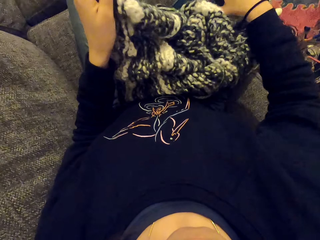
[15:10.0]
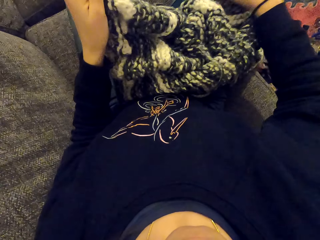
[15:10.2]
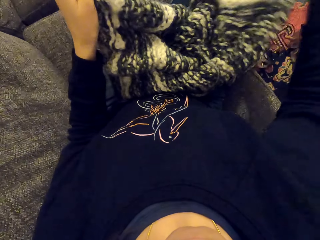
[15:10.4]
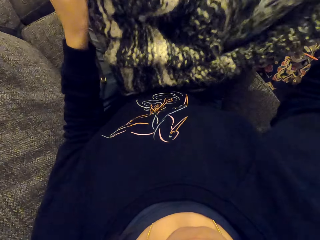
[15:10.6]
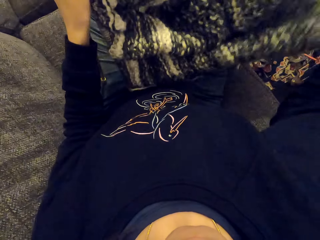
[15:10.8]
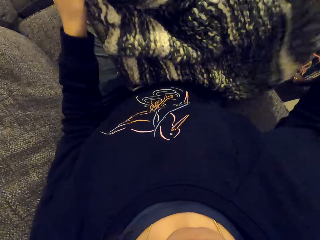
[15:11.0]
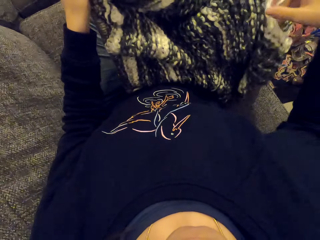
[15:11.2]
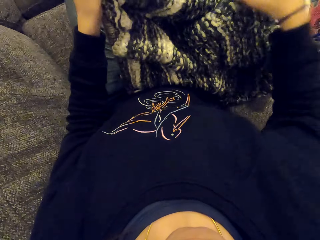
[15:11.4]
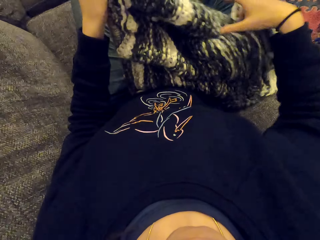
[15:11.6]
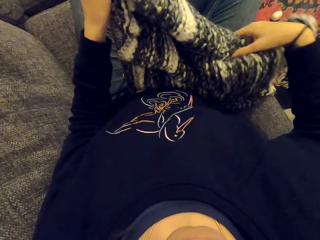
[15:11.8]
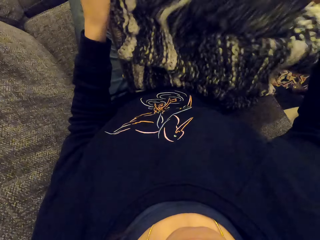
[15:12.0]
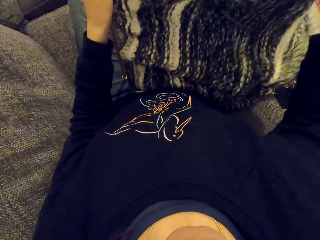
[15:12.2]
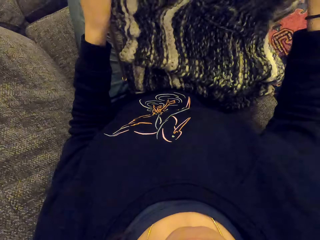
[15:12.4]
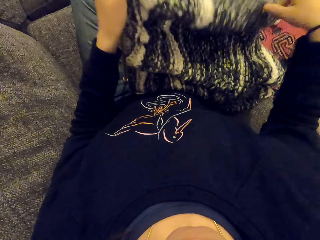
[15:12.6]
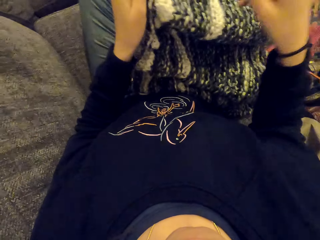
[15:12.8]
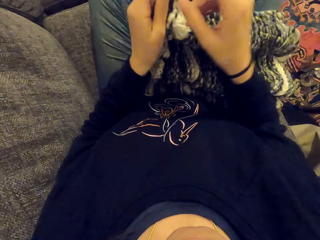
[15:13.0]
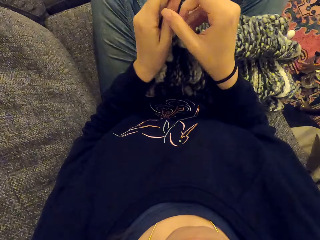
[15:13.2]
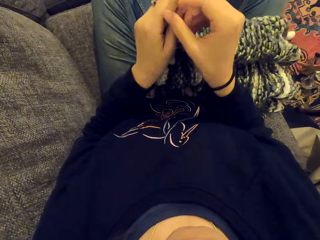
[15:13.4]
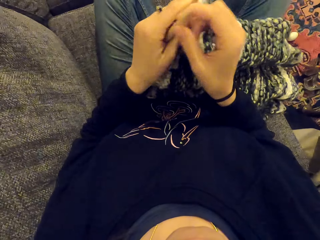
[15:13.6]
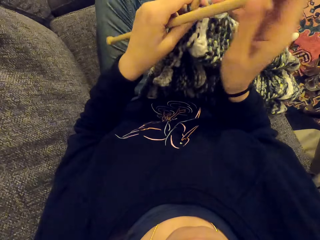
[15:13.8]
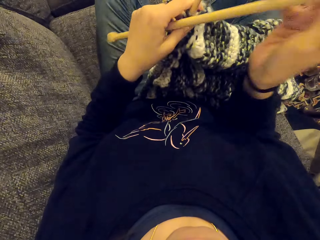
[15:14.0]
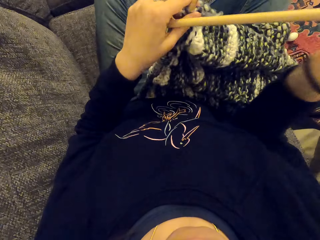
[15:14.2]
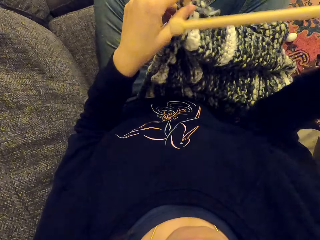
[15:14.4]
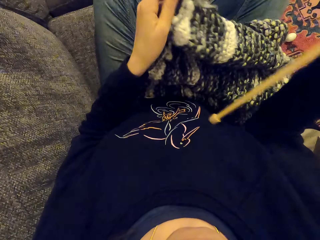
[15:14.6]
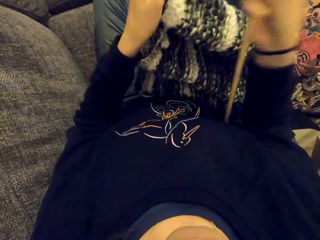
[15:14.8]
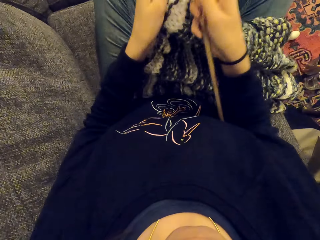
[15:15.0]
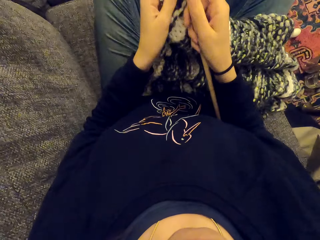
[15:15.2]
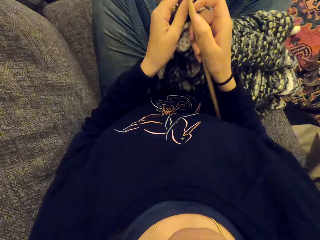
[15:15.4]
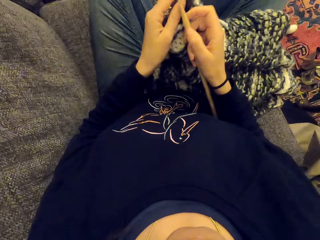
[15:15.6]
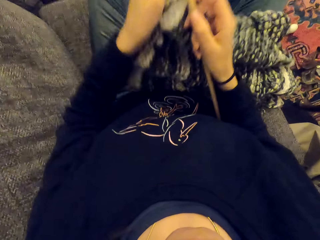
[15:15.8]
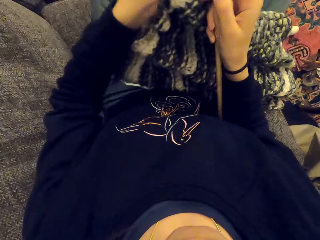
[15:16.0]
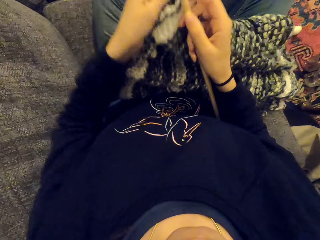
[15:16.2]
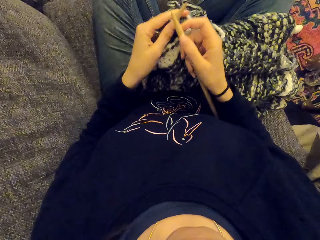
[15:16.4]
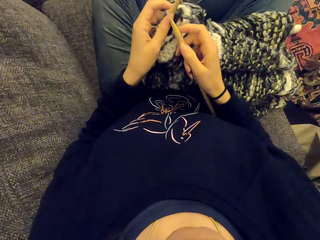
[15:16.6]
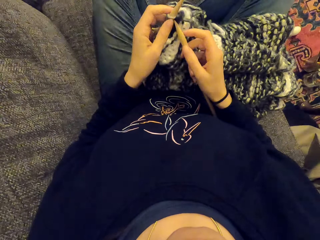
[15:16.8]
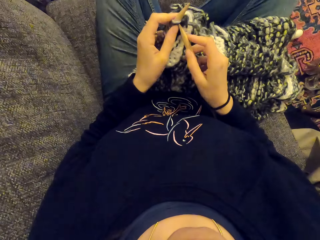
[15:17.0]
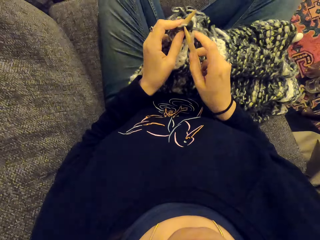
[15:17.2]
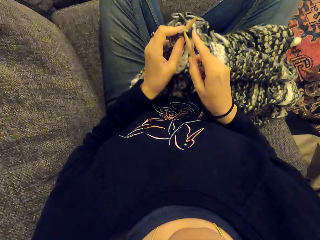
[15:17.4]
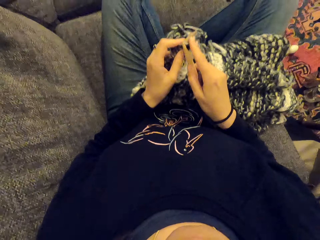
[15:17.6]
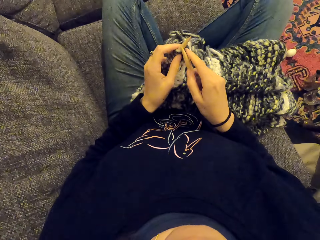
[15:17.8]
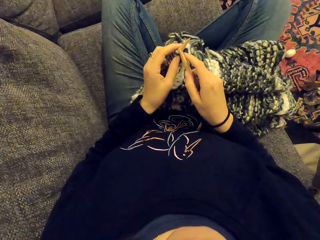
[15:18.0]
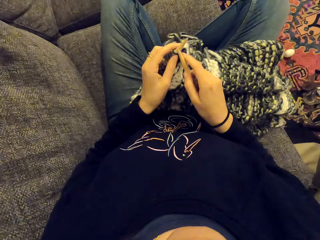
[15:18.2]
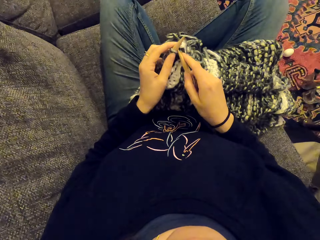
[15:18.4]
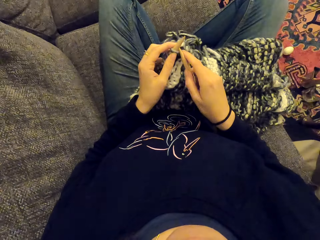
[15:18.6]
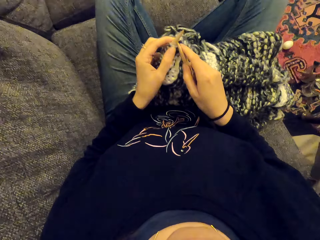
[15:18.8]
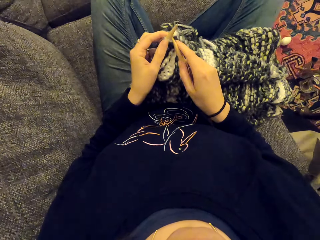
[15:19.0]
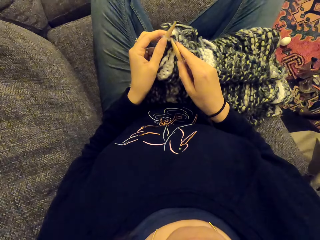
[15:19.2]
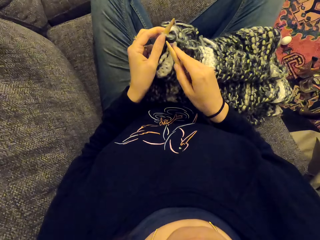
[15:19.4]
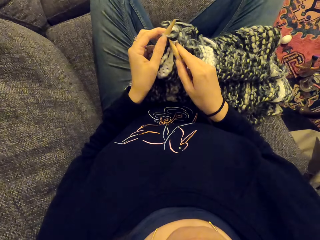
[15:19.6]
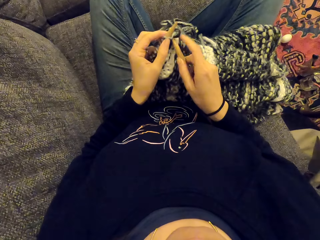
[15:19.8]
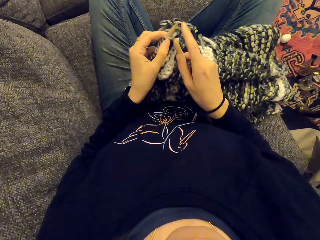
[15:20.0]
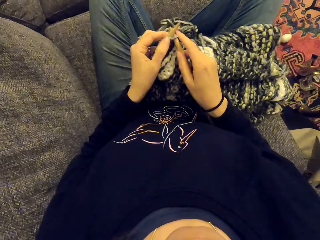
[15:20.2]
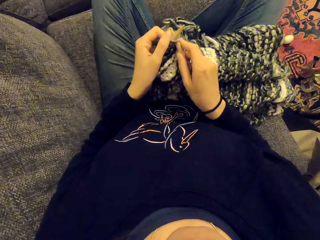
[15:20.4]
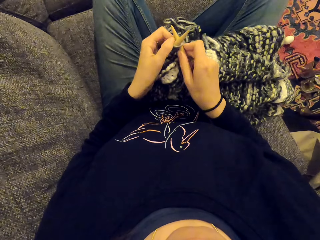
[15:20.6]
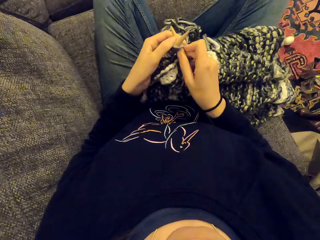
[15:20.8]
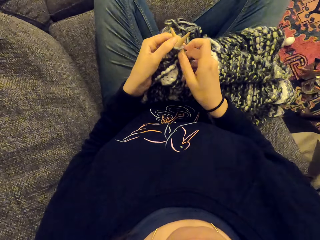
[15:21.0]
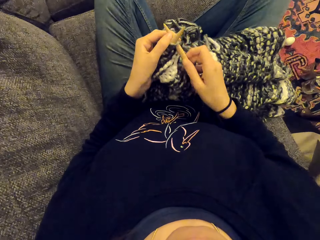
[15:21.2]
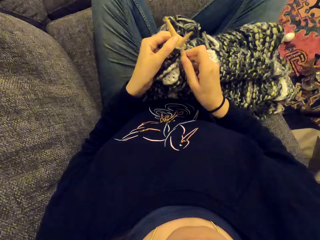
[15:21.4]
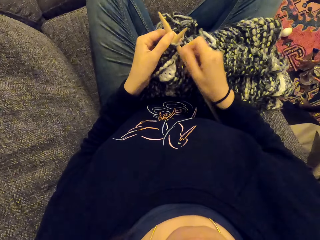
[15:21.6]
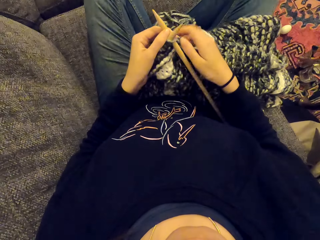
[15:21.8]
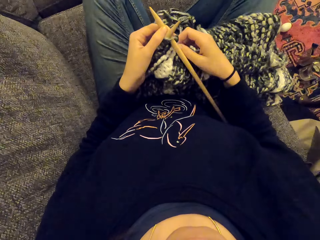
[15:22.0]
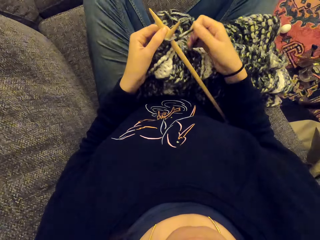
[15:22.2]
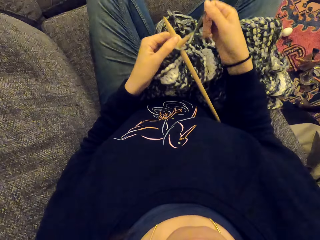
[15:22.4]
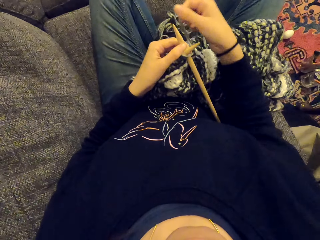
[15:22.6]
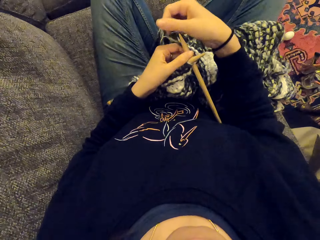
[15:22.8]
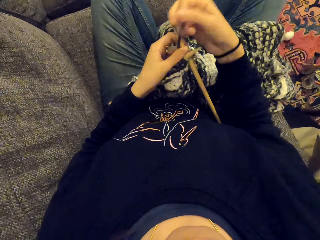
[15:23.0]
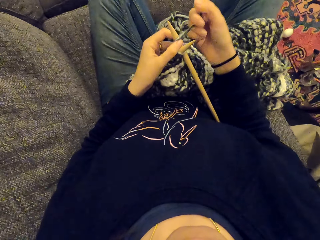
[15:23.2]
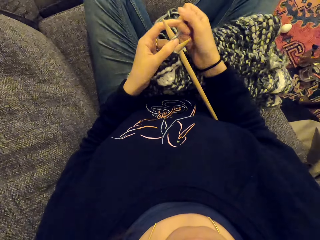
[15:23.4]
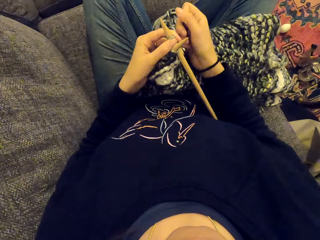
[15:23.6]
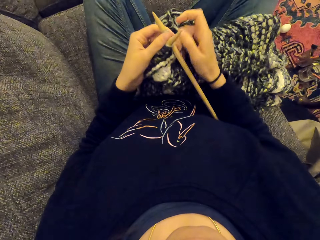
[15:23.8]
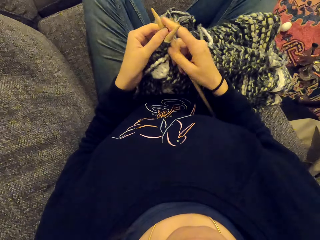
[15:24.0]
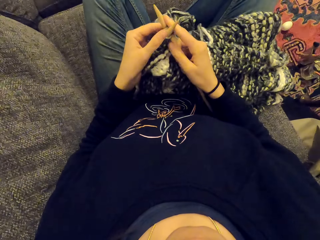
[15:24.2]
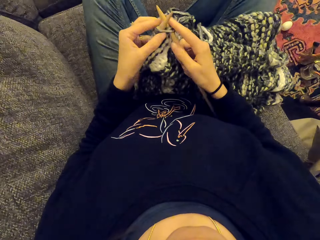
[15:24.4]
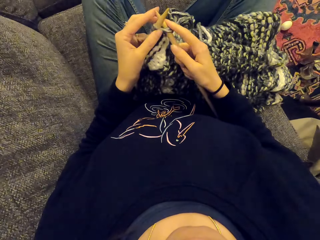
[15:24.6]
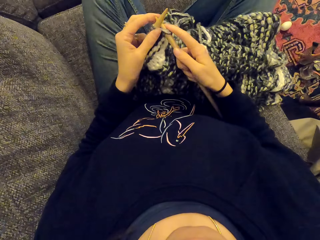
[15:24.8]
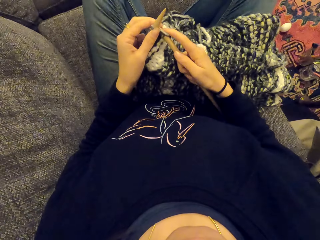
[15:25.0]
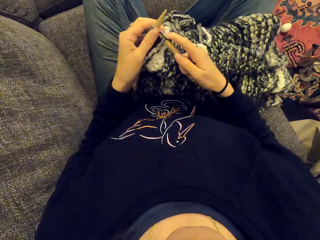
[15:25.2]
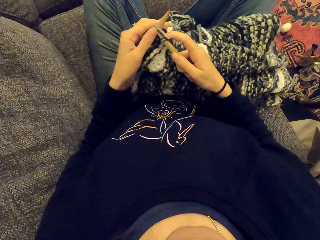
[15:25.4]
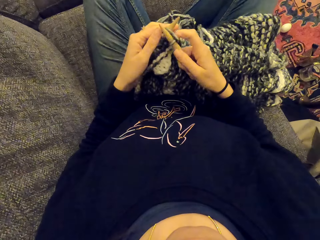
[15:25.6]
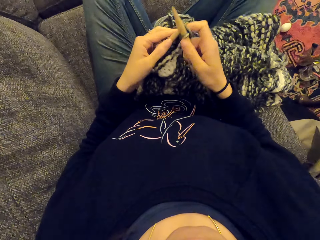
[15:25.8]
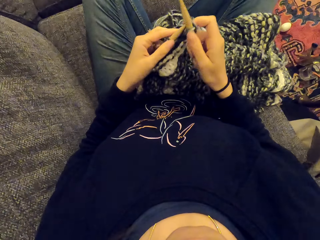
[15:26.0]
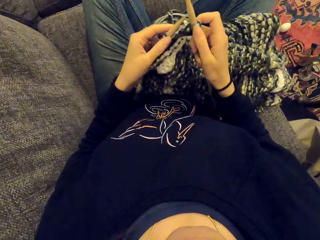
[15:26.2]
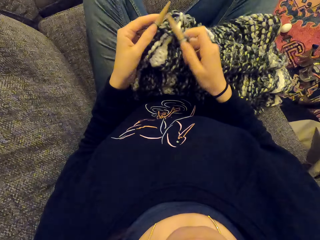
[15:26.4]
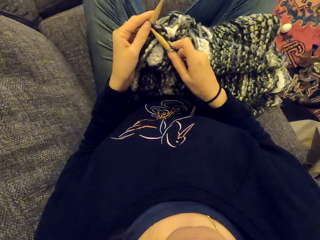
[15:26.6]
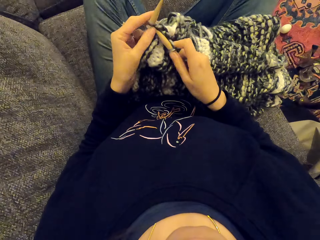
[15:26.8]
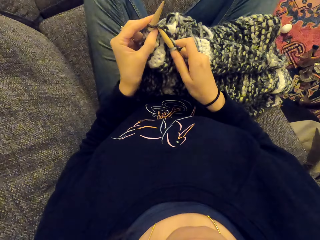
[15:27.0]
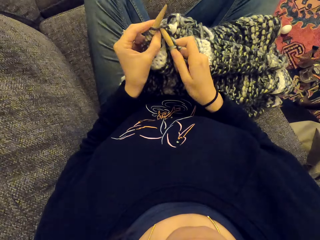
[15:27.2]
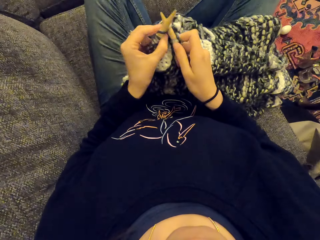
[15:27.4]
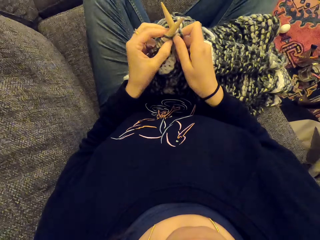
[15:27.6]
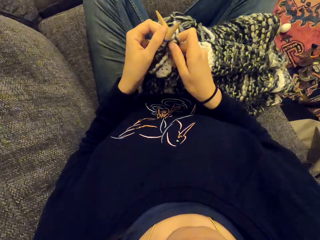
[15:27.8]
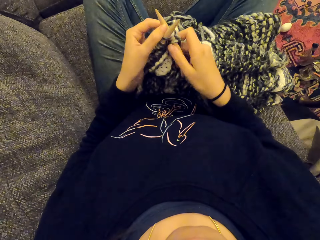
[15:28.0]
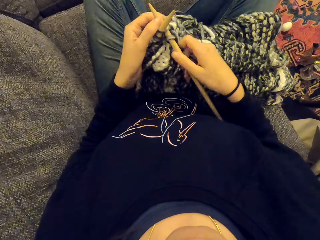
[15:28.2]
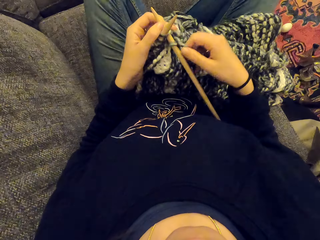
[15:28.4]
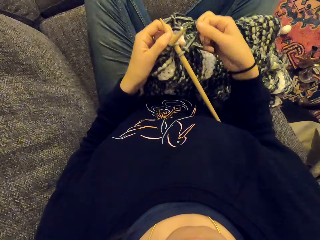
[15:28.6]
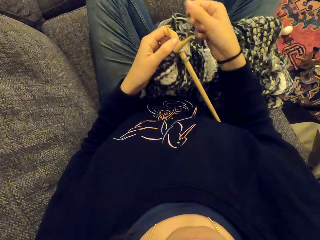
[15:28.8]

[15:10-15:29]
The camera wearer knits the fabric. They fix the crochet hook on the fabric. They knit the fabric with the crochet hooks.

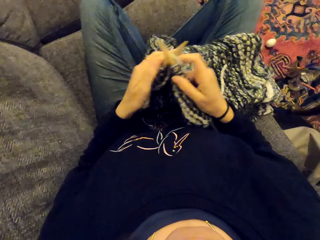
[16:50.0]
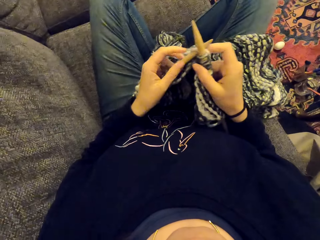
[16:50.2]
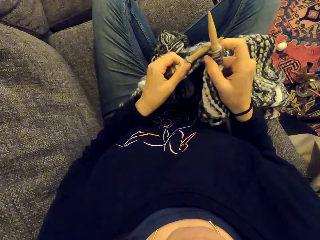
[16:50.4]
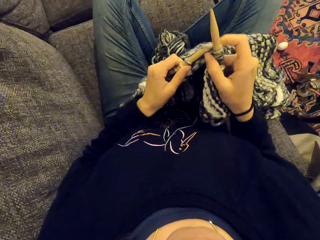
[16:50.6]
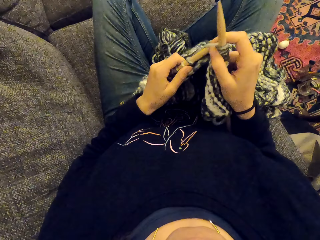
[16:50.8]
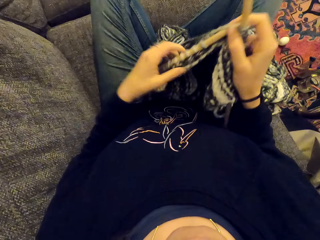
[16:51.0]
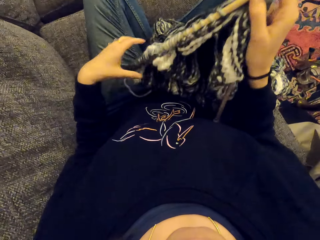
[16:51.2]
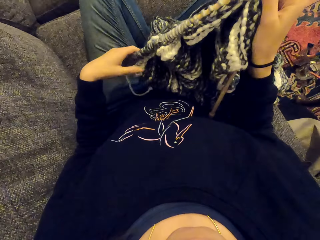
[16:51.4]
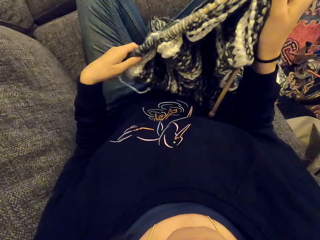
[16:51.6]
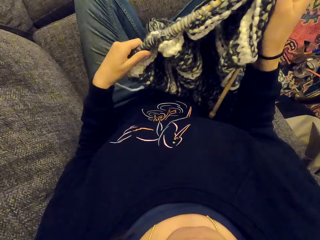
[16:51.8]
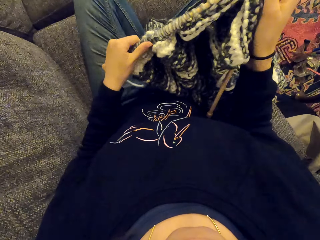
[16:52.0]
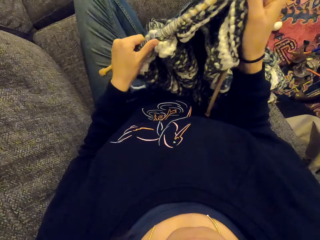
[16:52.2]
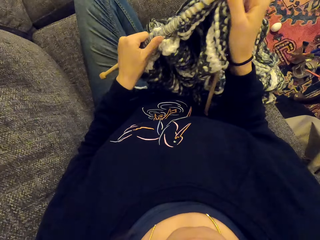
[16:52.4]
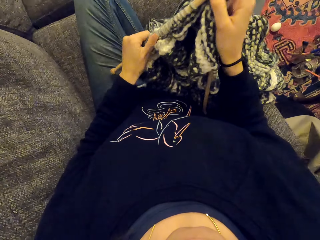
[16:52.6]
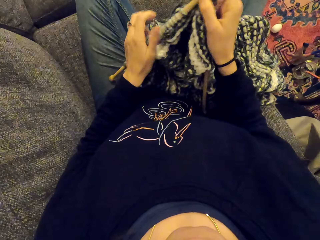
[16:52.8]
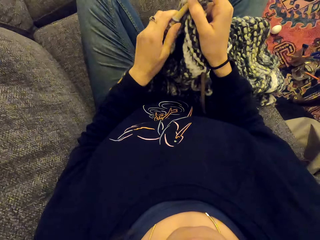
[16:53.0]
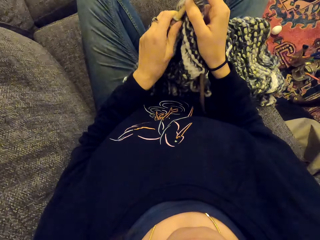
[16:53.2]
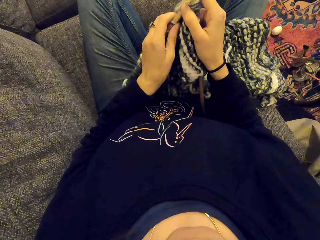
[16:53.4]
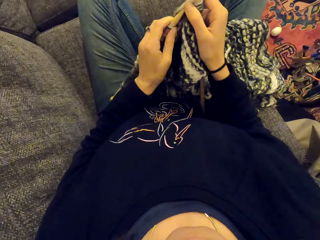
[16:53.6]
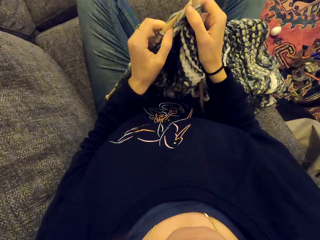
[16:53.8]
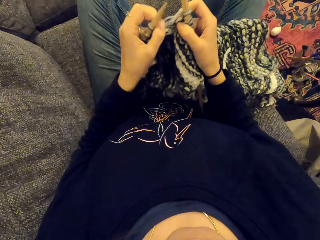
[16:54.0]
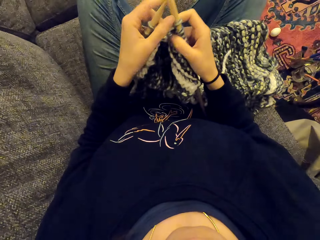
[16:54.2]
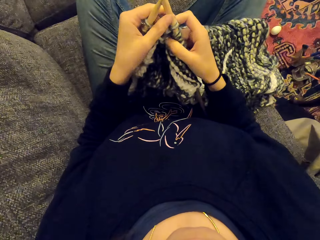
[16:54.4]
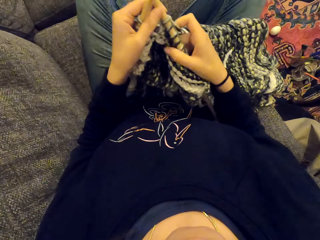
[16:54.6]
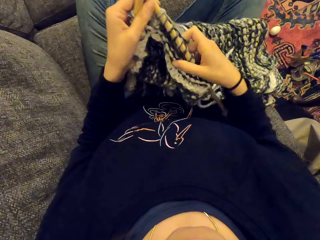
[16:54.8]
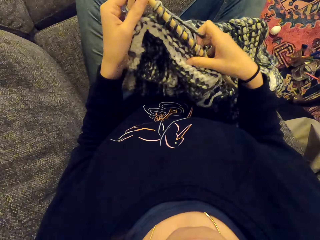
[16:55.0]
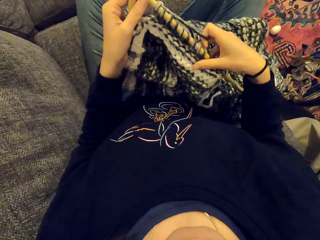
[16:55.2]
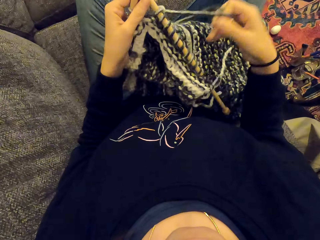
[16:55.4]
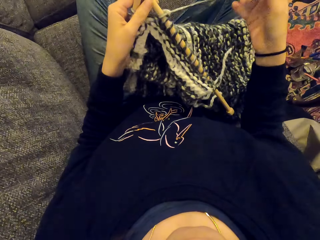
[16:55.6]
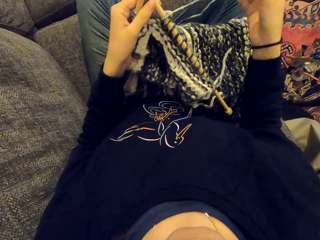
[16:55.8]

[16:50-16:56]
The camera wearer stares at the fabric.
